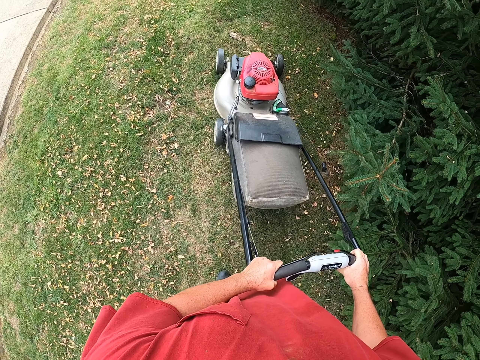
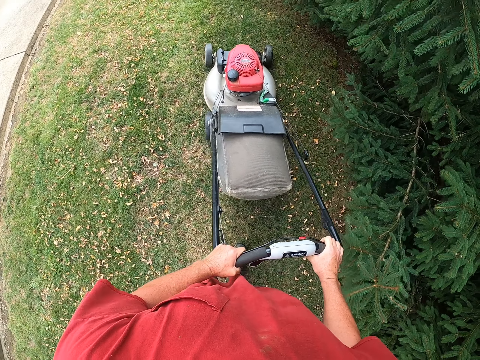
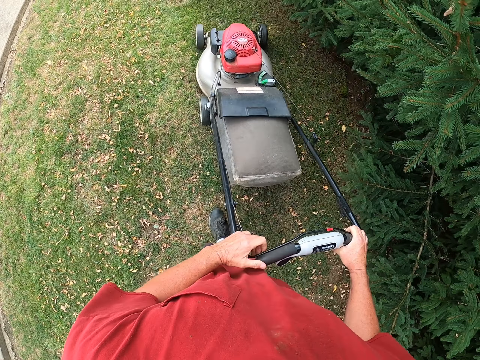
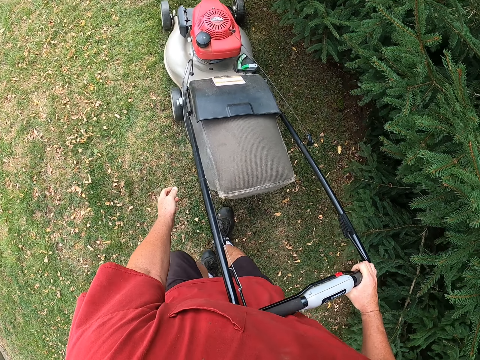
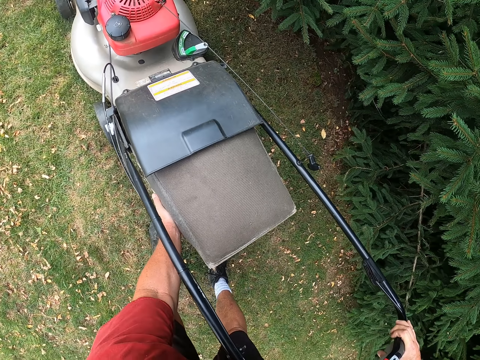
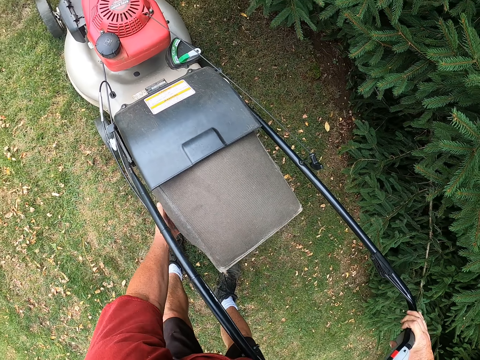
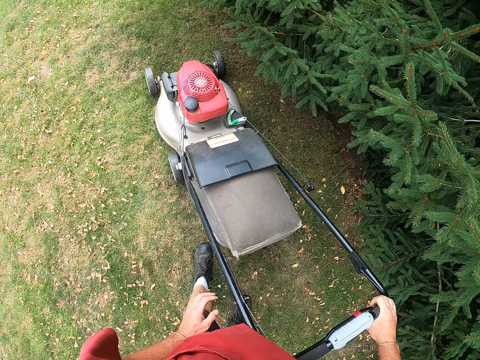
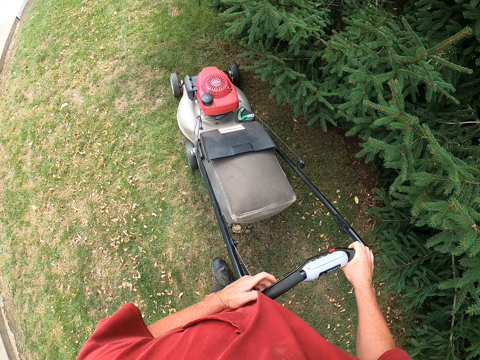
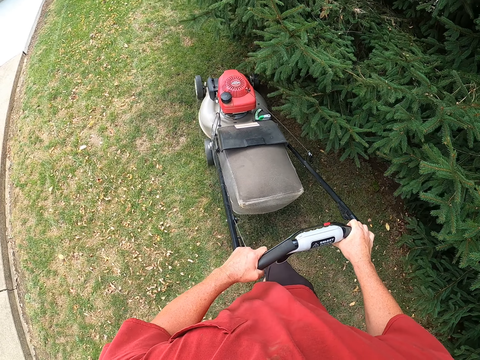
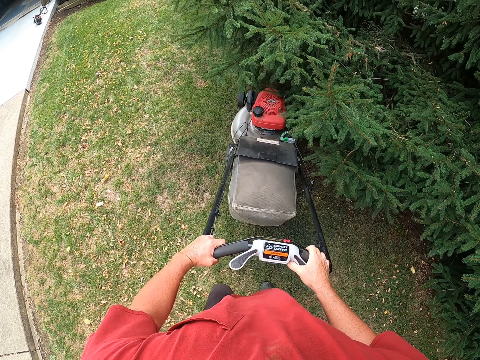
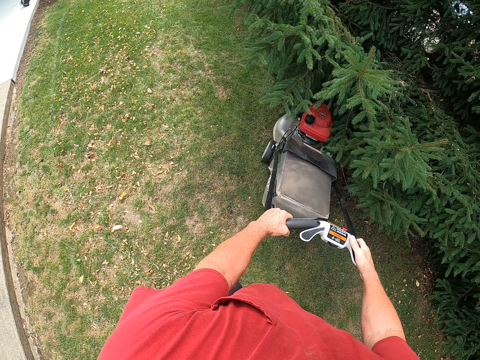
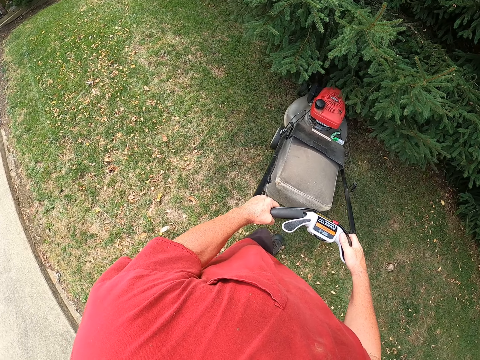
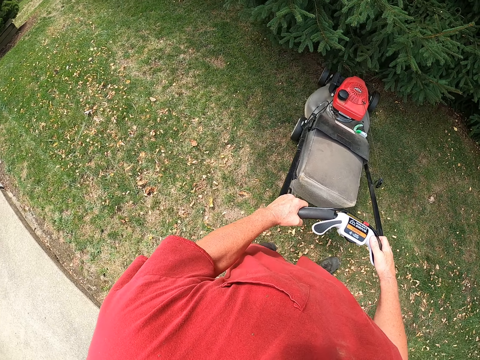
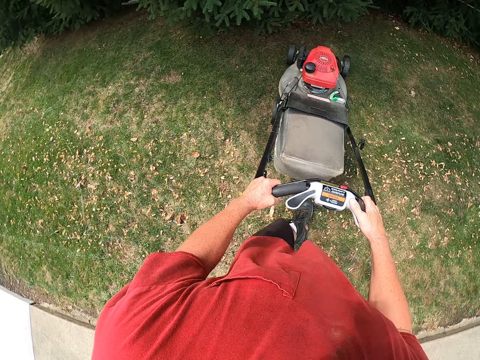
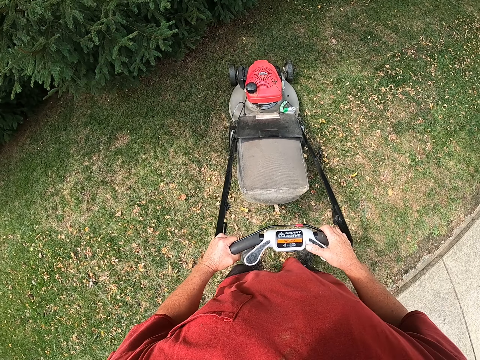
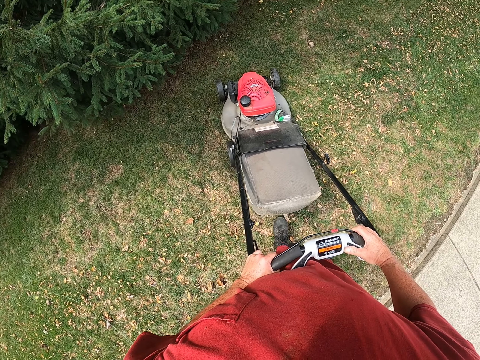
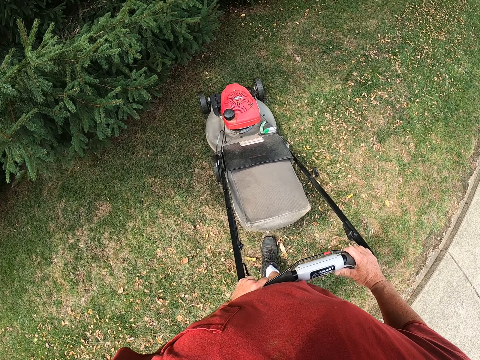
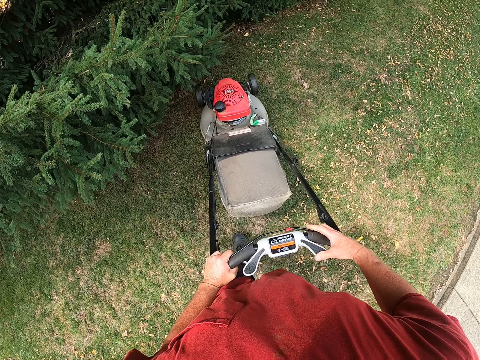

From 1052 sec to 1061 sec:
The camera wearer checks the lawn mower. They fix the lawn mower. They cut grass with the lawn mower.
